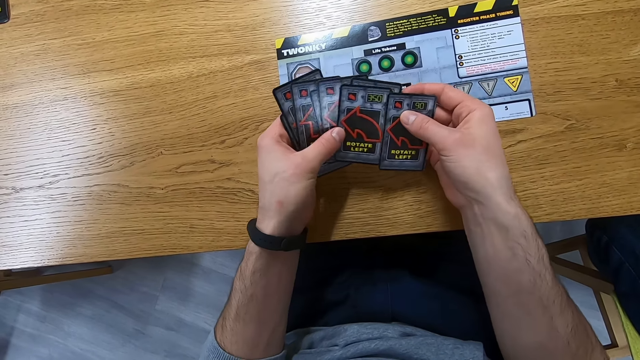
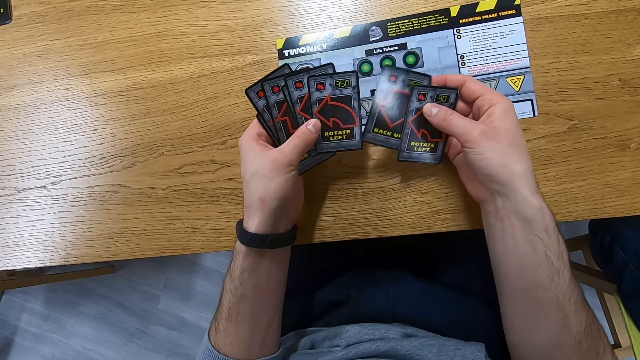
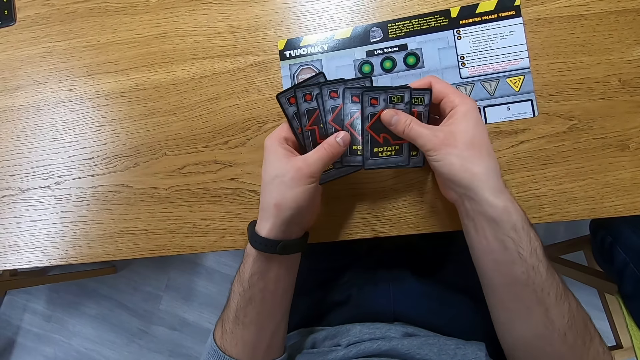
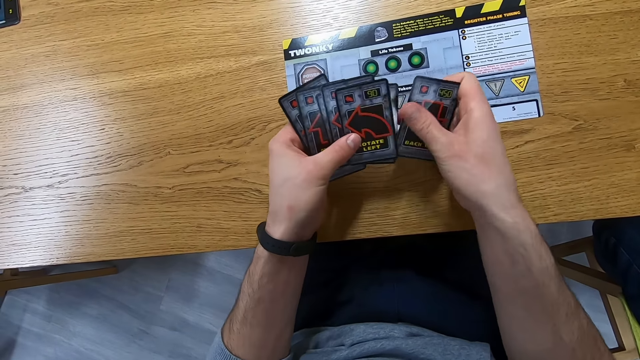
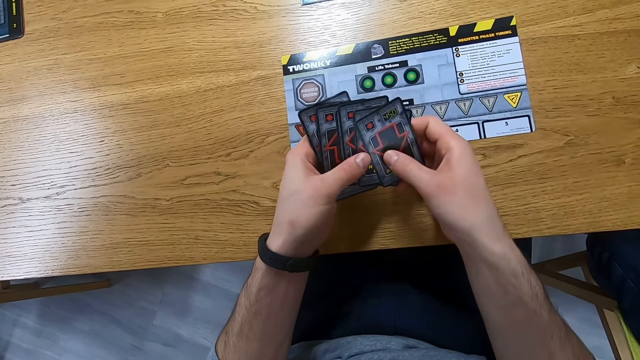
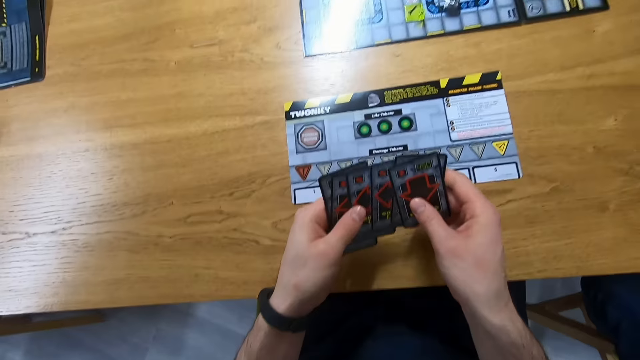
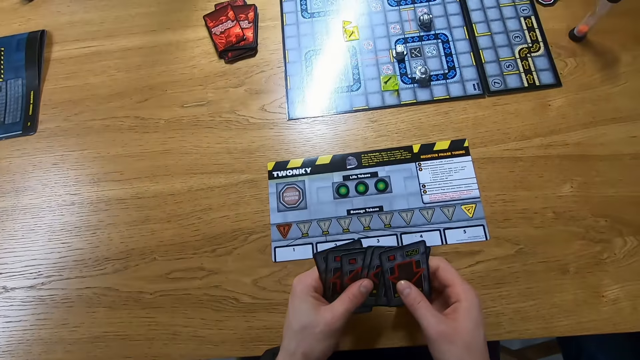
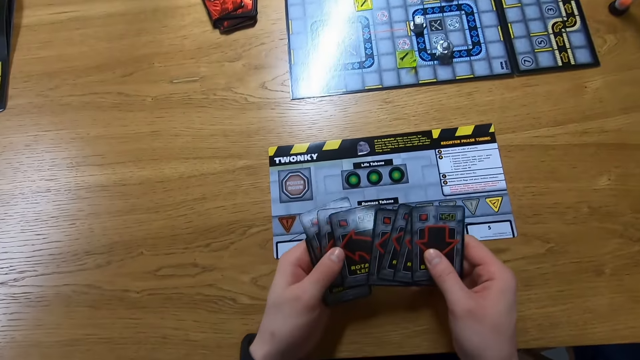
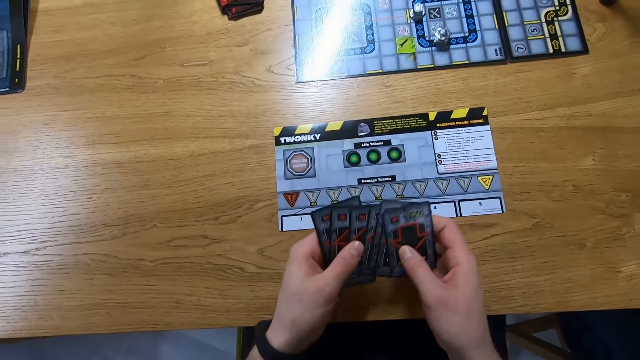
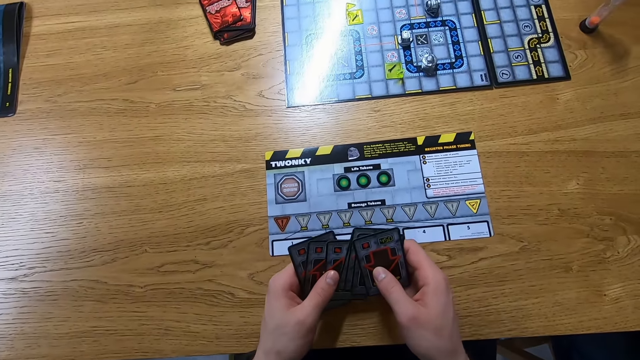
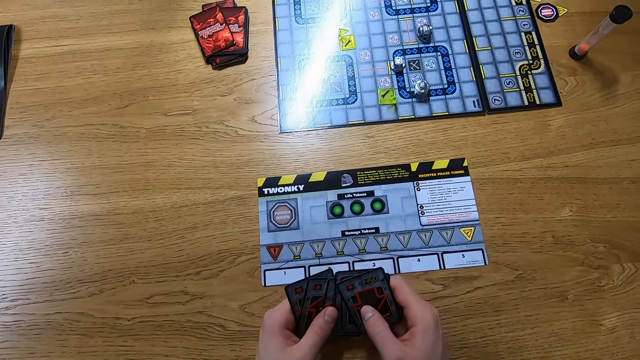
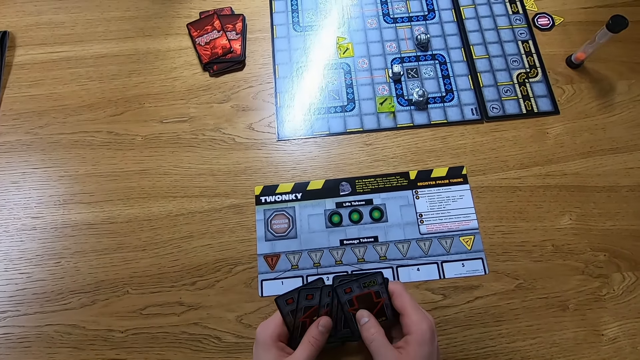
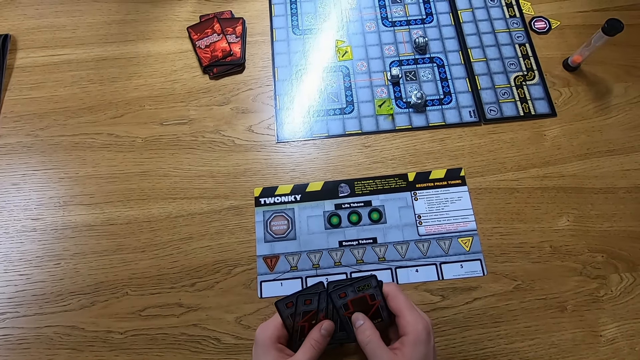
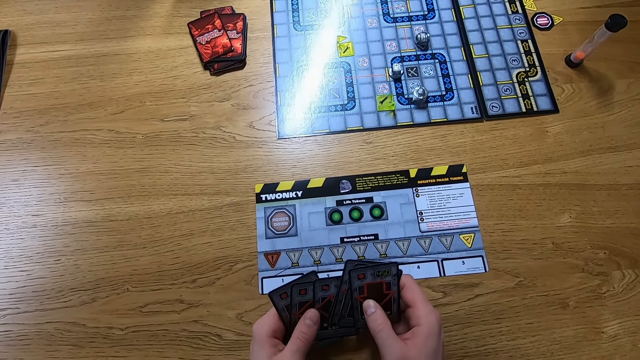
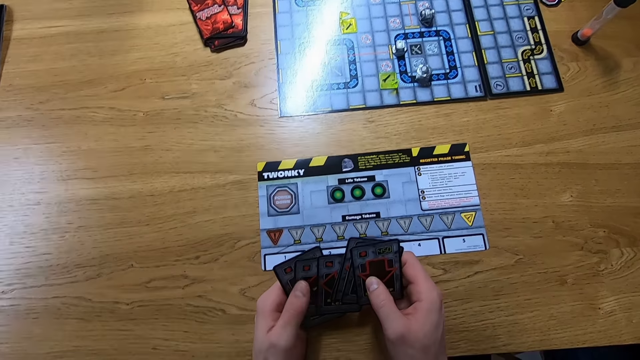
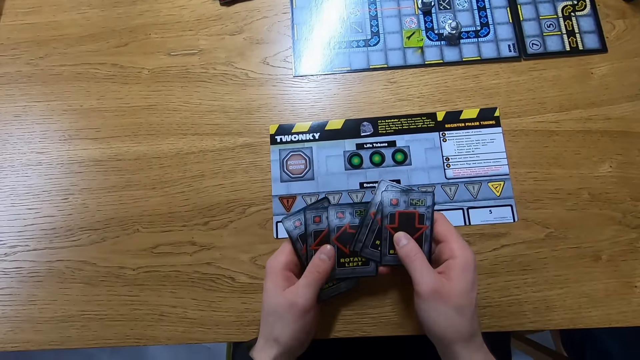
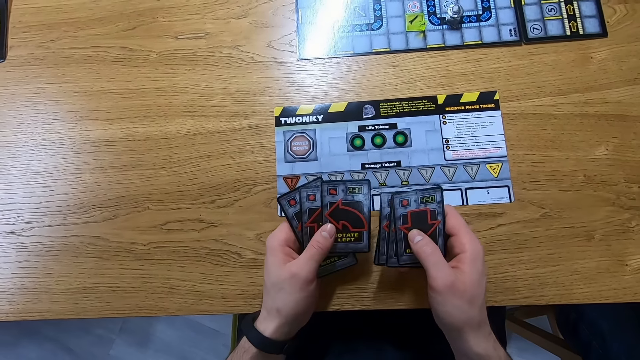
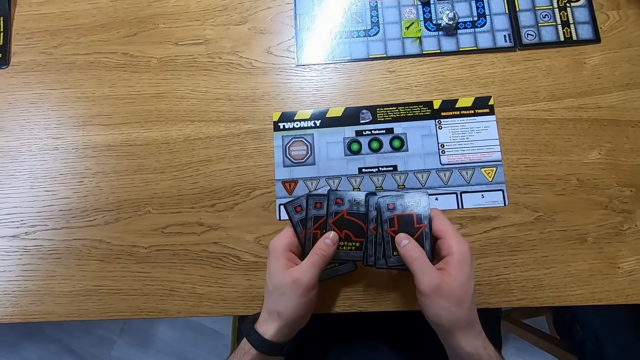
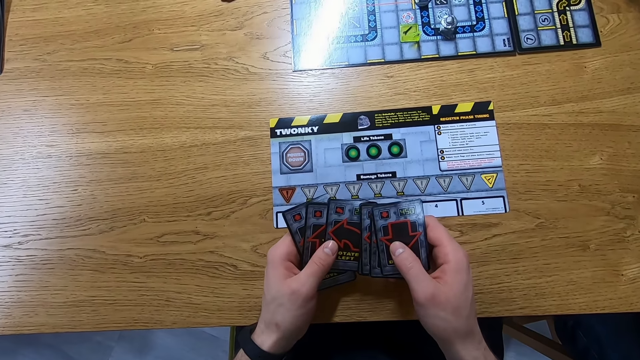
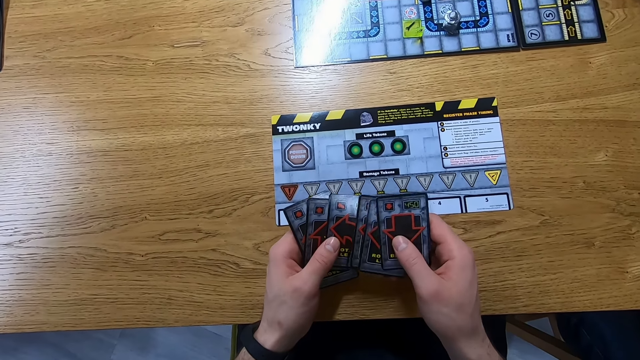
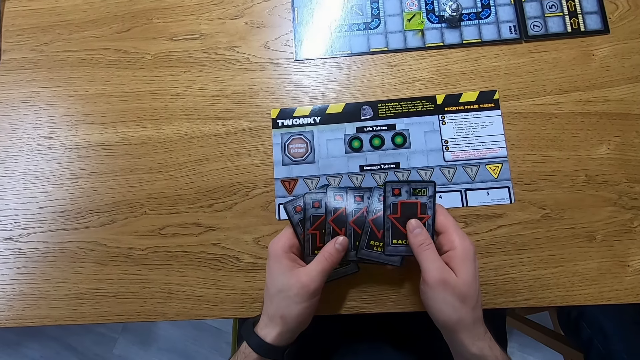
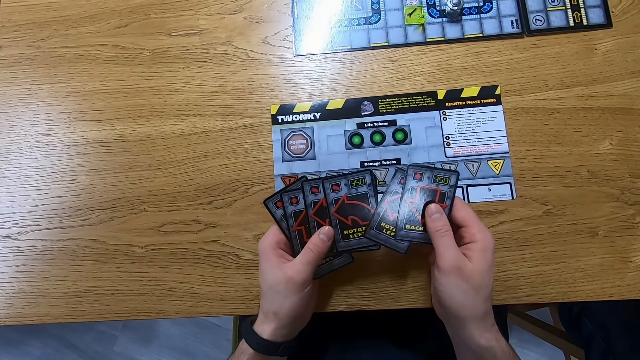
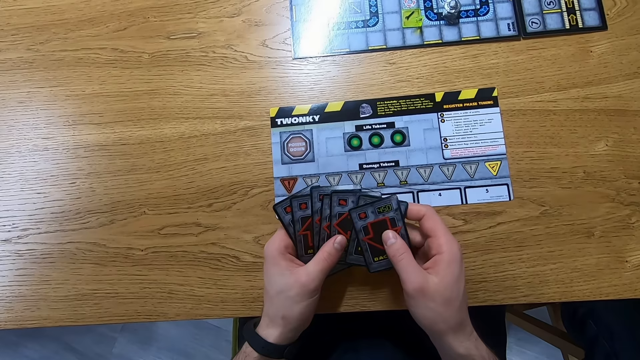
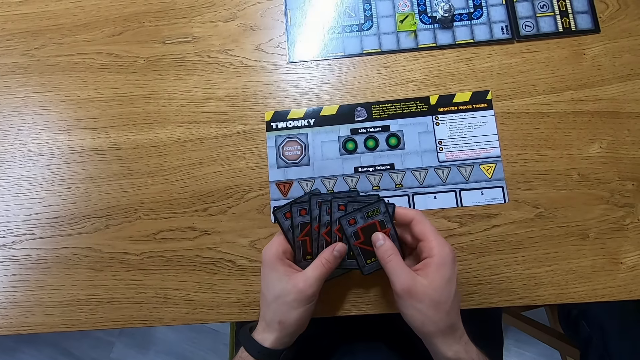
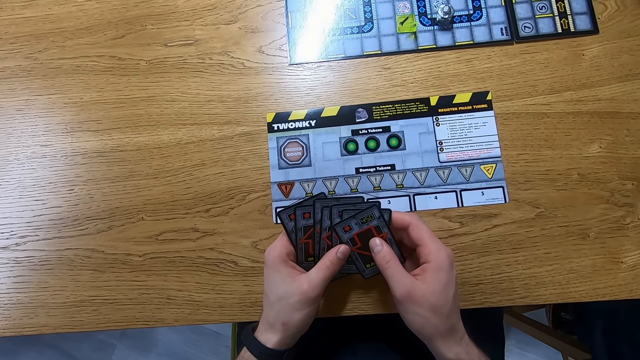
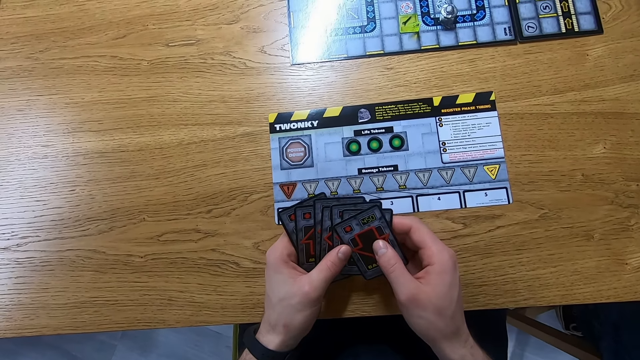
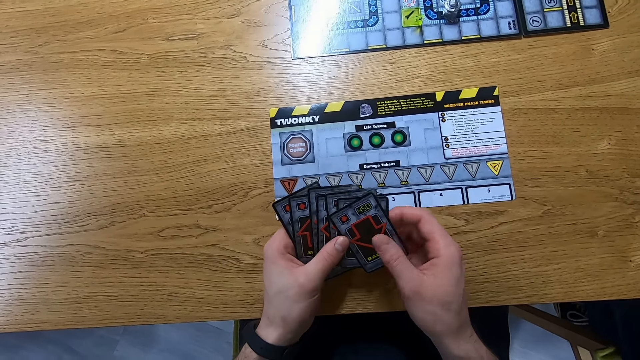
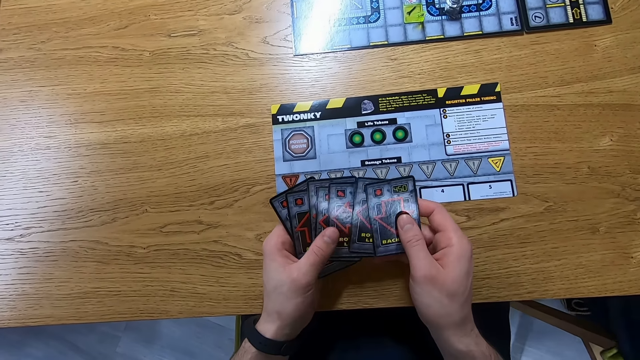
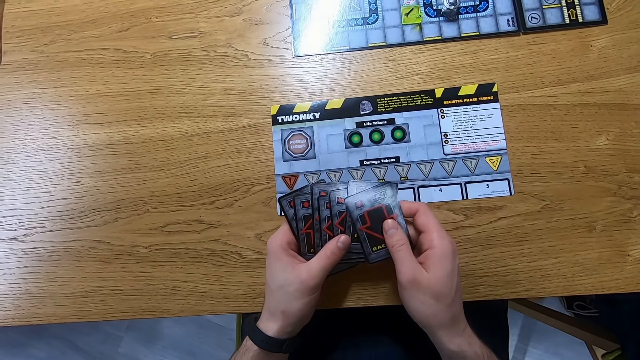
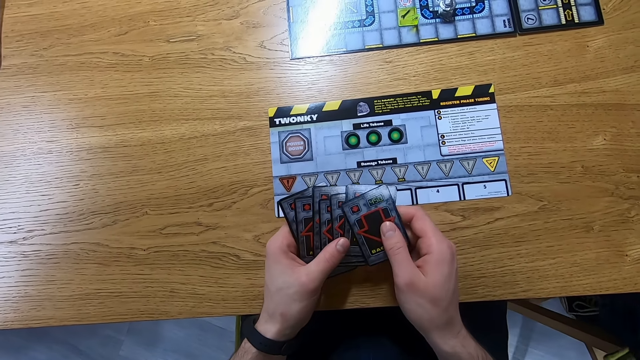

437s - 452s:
The camera wearer holds the cards. They reshuffle the cards.

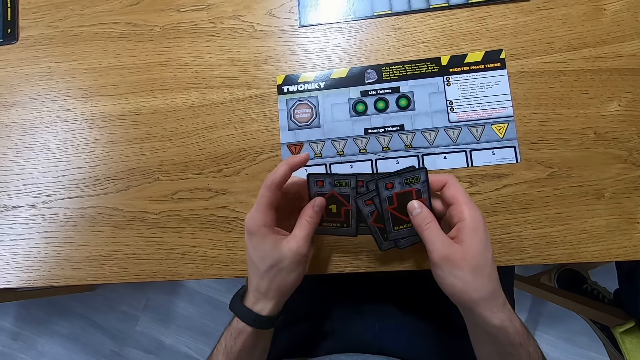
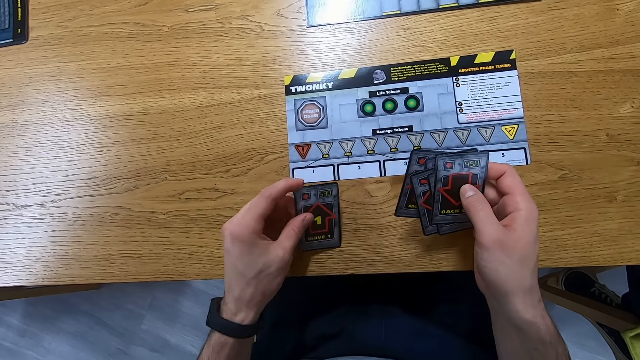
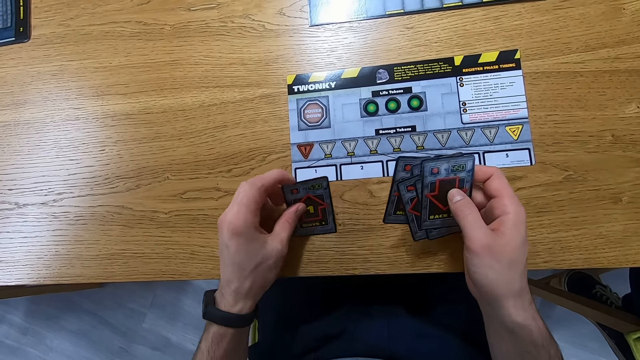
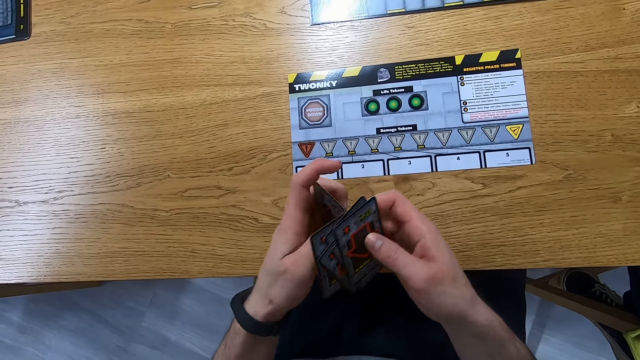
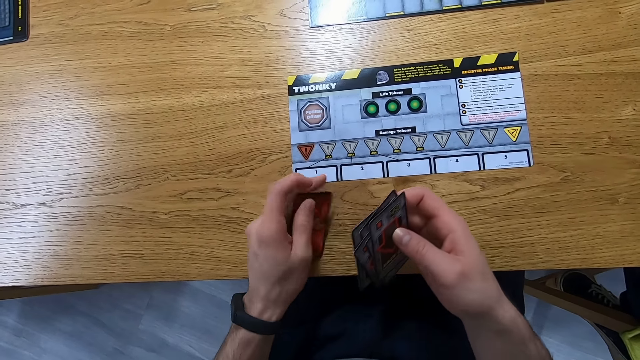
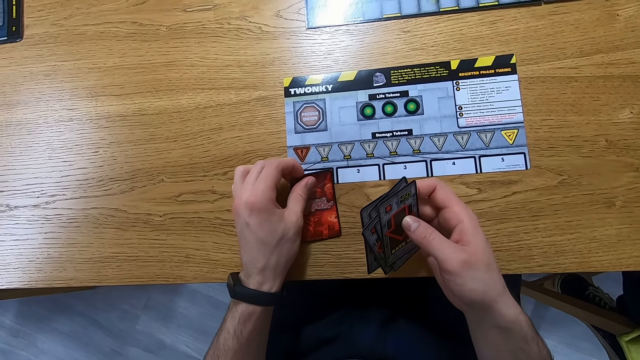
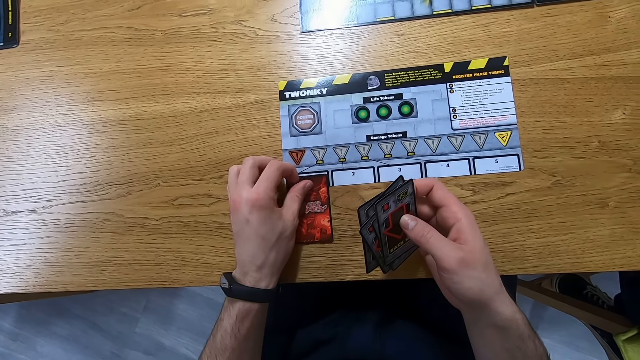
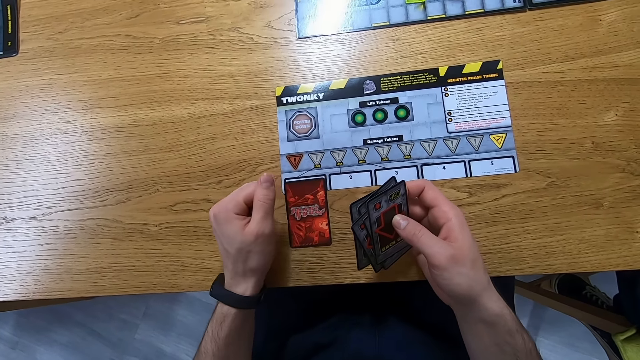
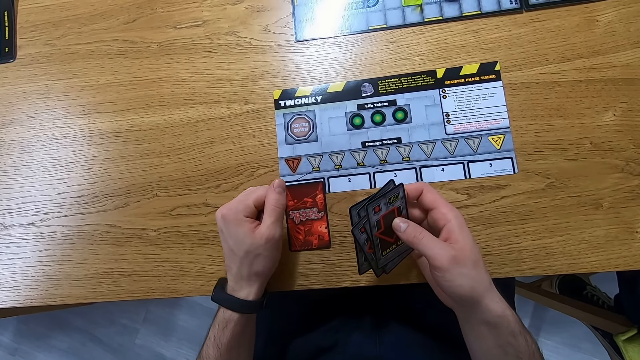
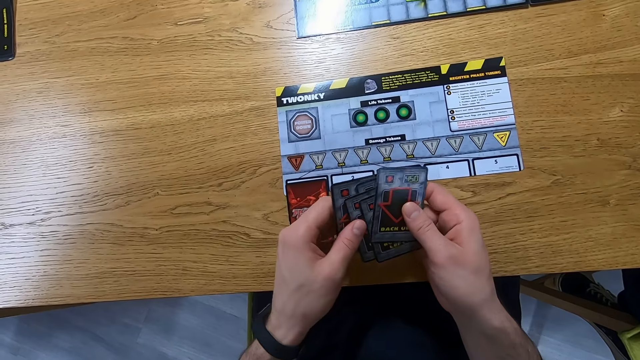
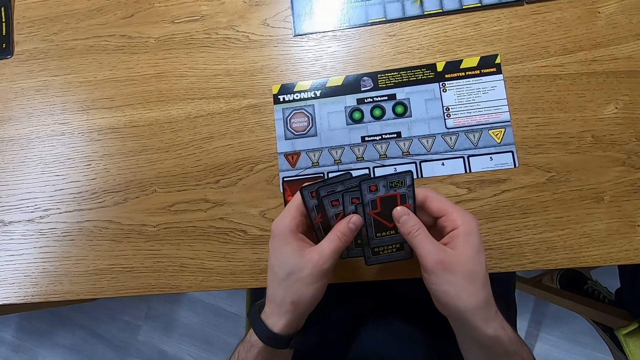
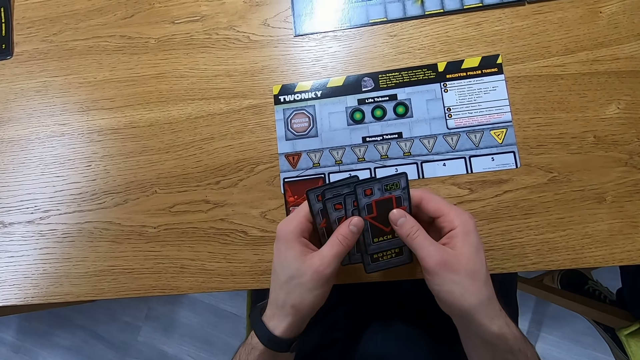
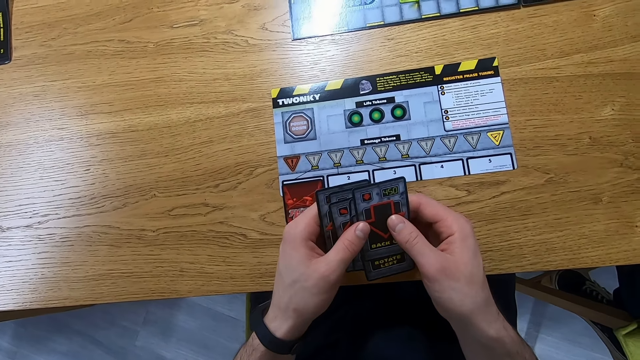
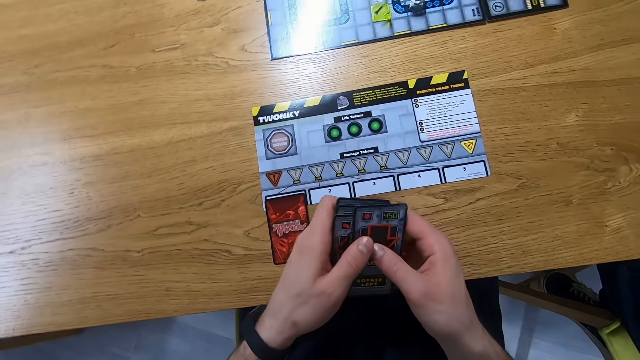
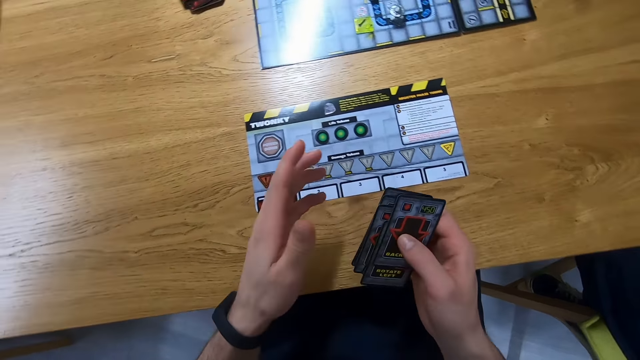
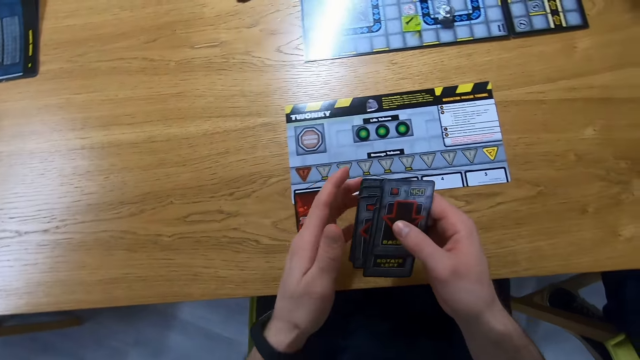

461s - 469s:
The camera wearer places the cards on the table. They interact with a lady. They interact with another lady.
